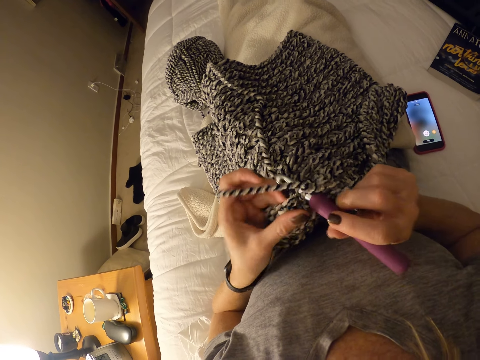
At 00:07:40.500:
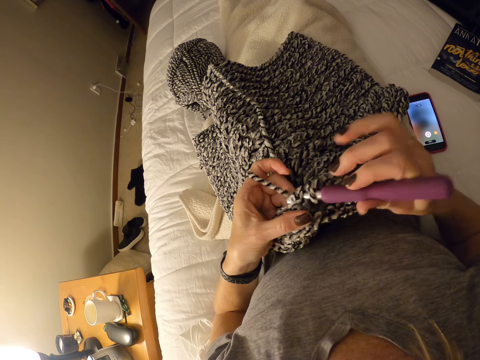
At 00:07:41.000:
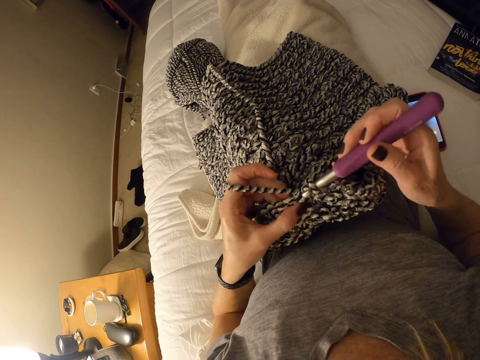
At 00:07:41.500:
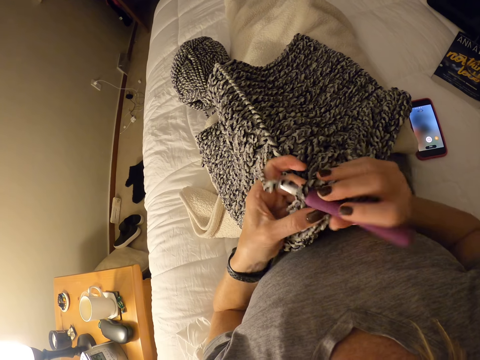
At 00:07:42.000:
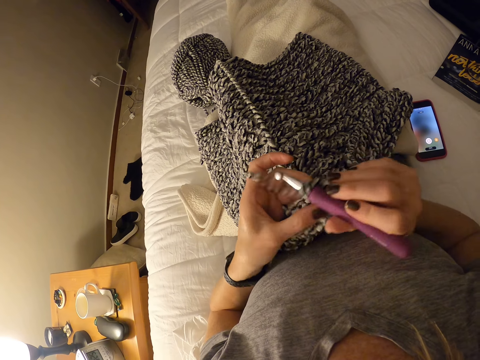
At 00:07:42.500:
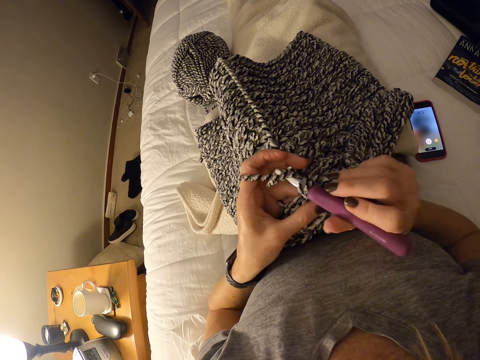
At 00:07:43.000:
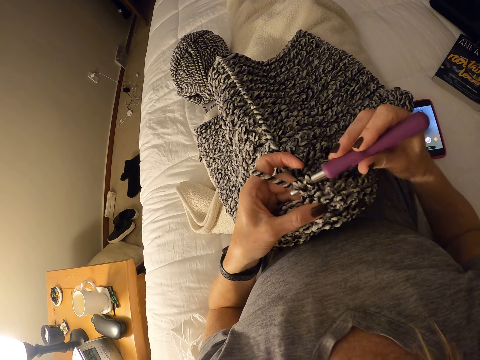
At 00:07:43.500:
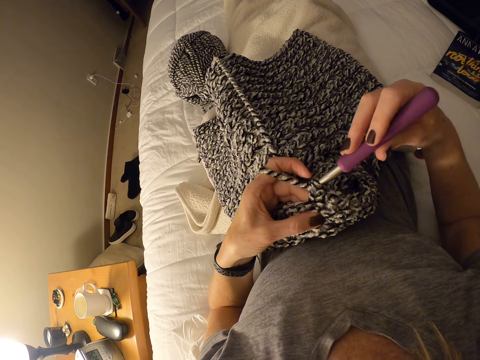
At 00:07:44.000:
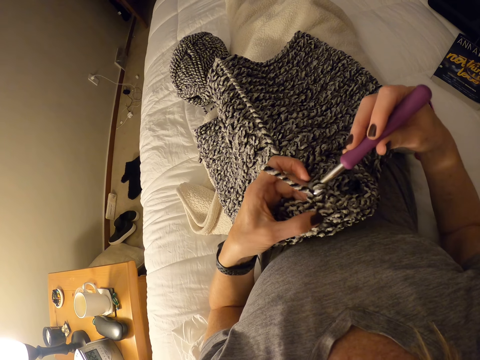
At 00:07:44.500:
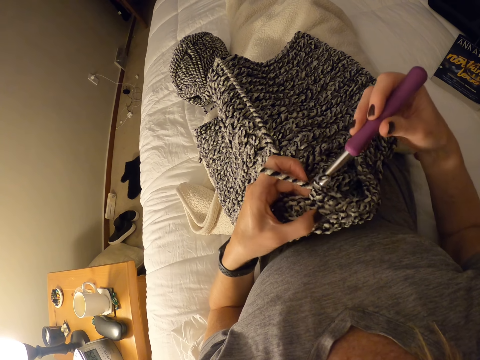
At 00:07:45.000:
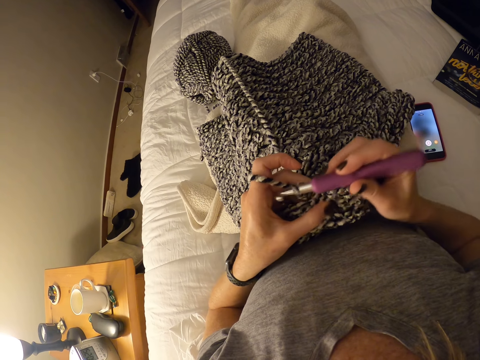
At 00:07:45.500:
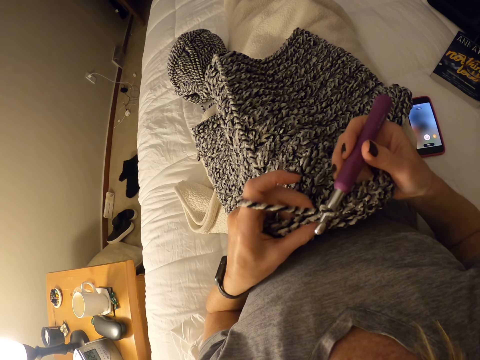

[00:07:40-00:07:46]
The camera wearer interlocks loops of yarn with a crochet hook.

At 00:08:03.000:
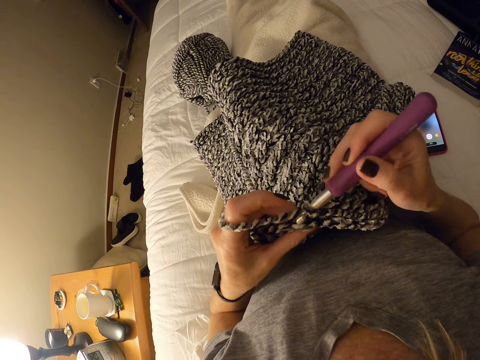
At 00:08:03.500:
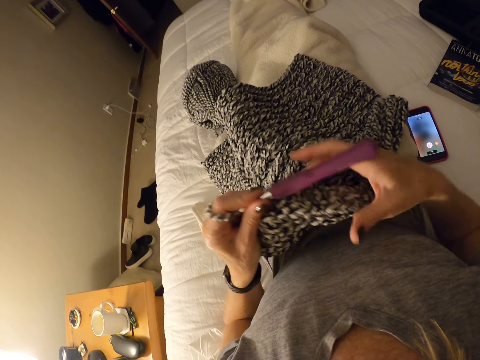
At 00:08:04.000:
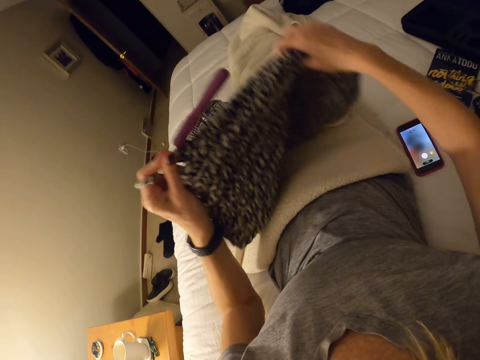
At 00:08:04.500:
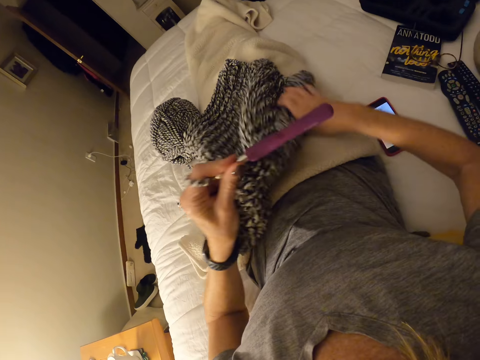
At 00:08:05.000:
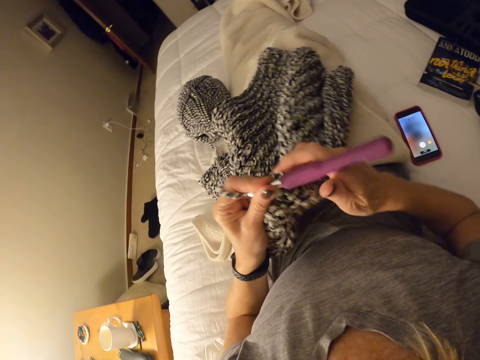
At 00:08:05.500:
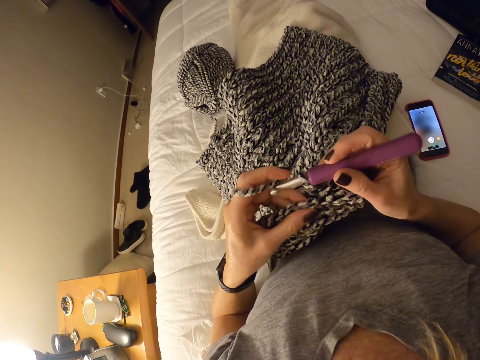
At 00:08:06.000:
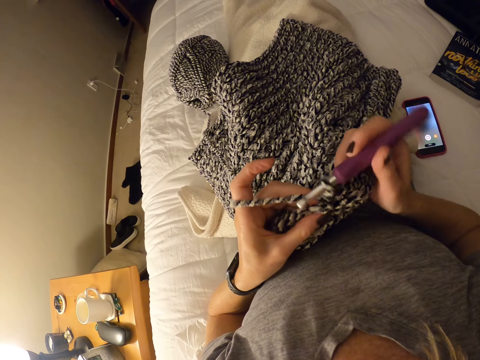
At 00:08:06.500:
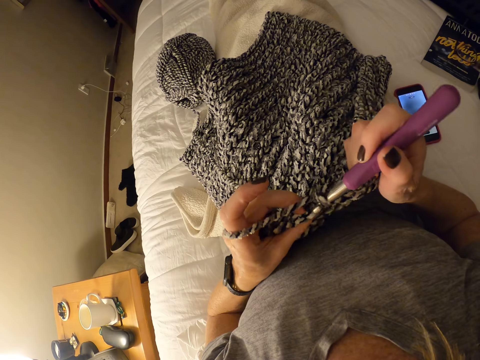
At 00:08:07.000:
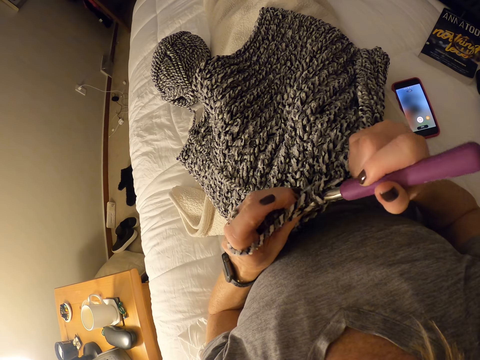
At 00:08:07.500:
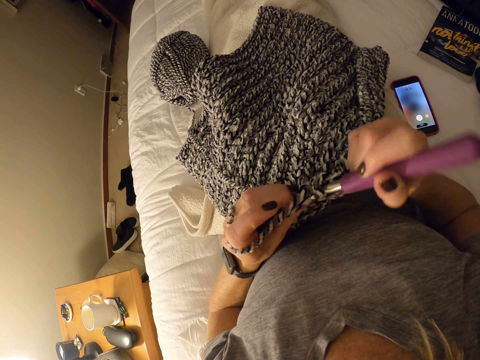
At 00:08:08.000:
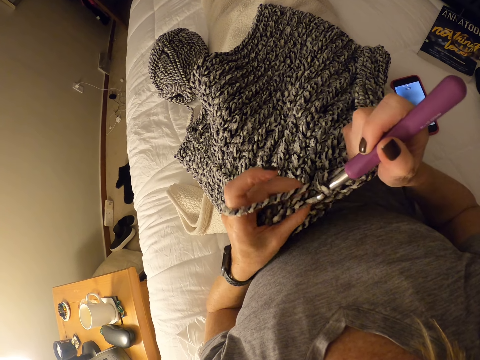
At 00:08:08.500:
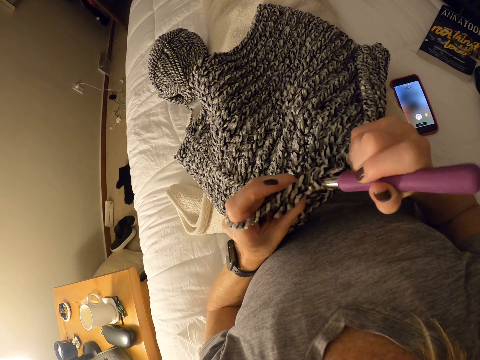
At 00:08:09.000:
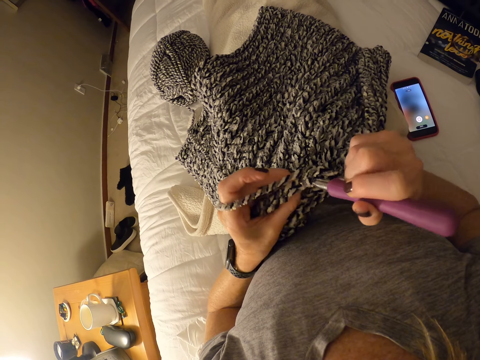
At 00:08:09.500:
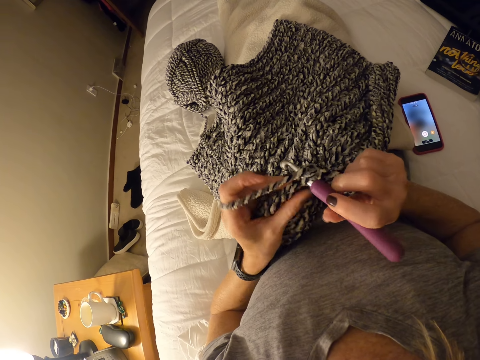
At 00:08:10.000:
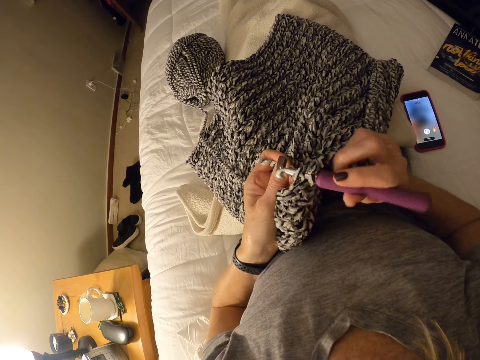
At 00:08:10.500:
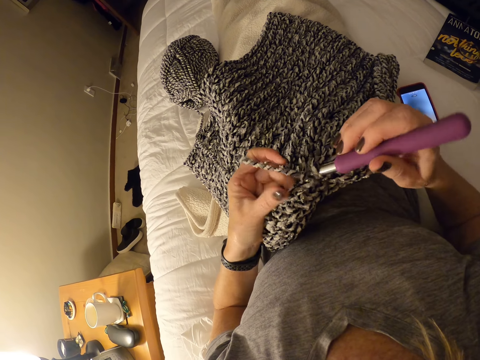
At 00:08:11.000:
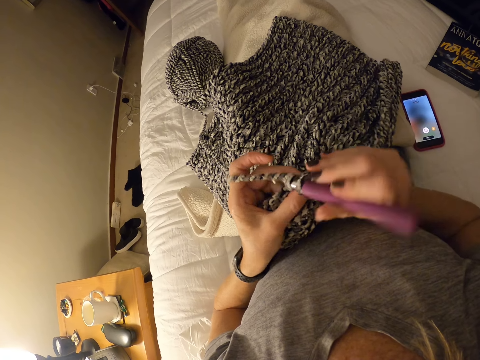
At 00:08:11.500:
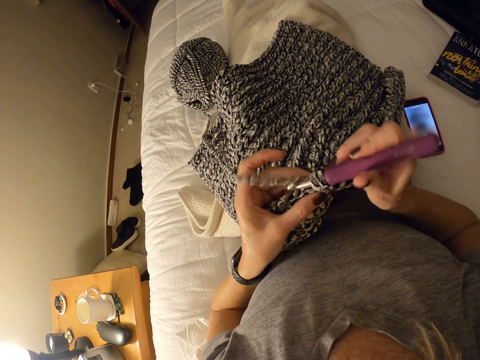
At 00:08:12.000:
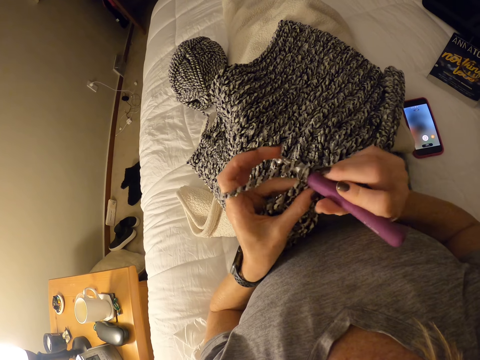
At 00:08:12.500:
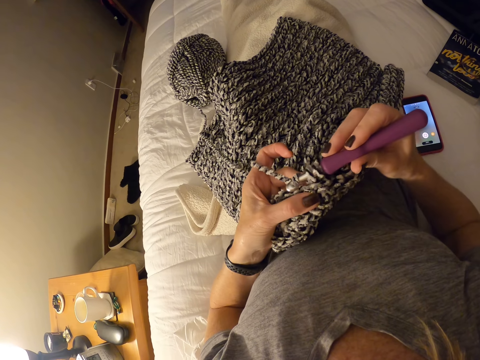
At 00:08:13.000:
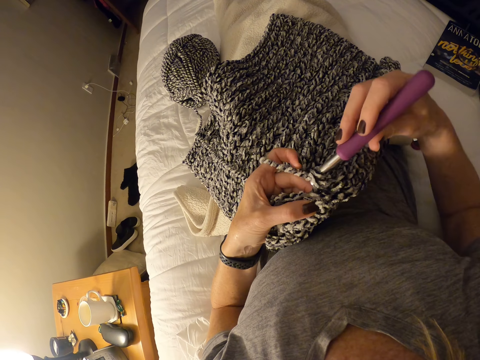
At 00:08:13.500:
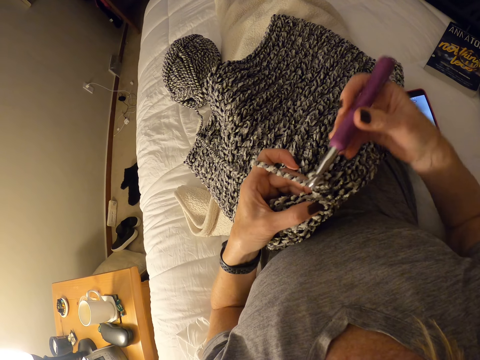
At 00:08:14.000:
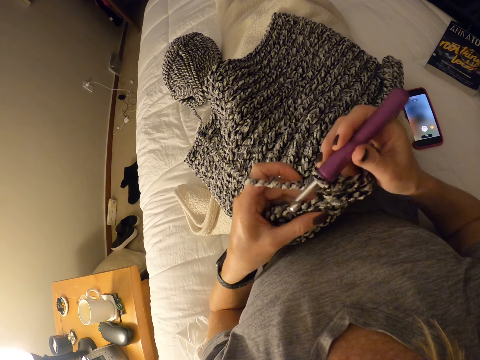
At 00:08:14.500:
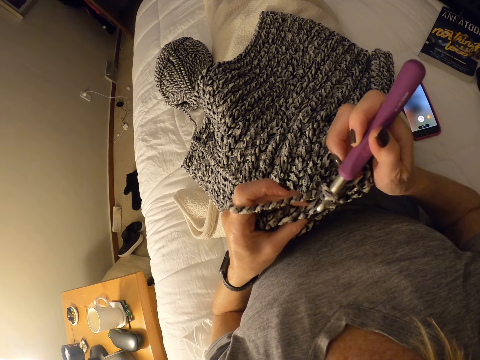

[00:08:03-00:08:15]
The camera wearer lifts up the fabric. She stretches the garment with her hand. She drops the fabric. She interlocks the thread using a crochet hook. She interlocks loops of yarn with the crochet hook.

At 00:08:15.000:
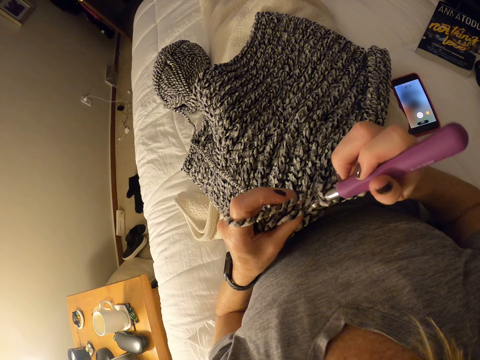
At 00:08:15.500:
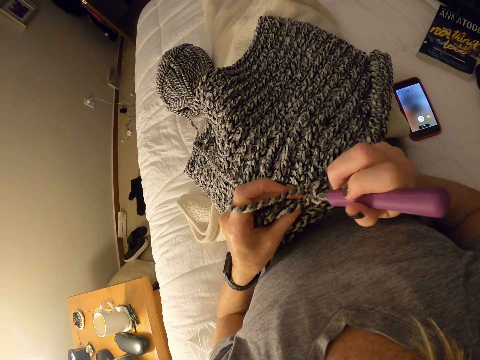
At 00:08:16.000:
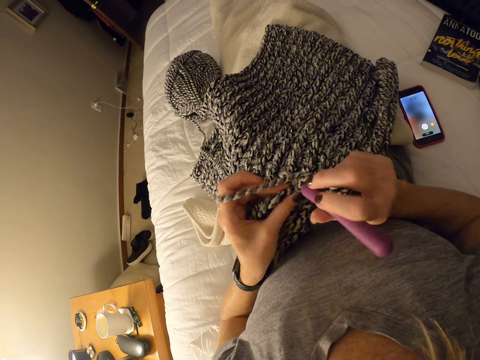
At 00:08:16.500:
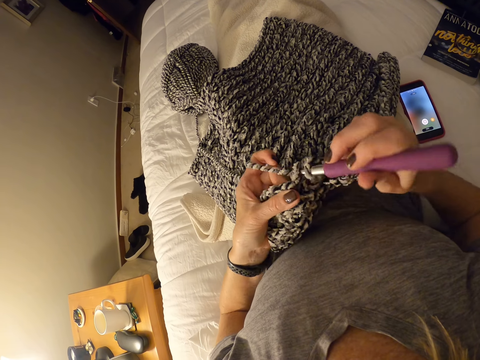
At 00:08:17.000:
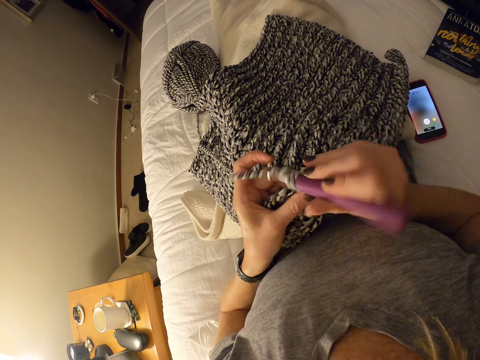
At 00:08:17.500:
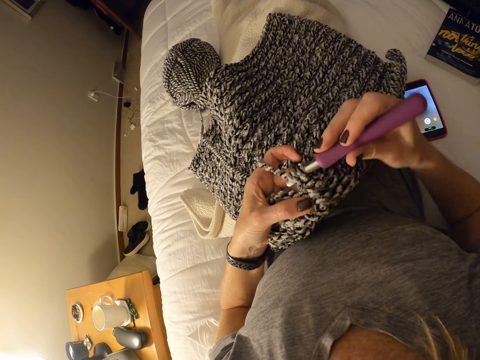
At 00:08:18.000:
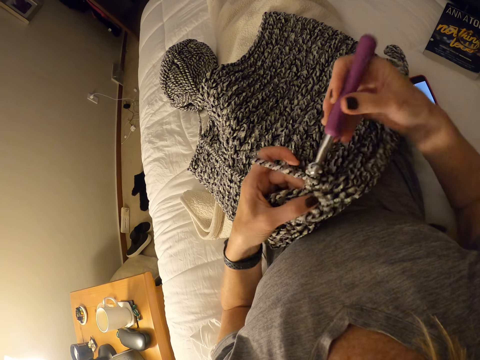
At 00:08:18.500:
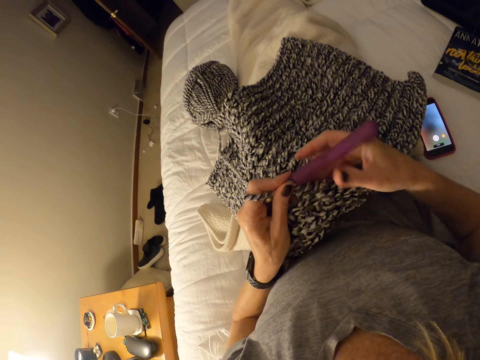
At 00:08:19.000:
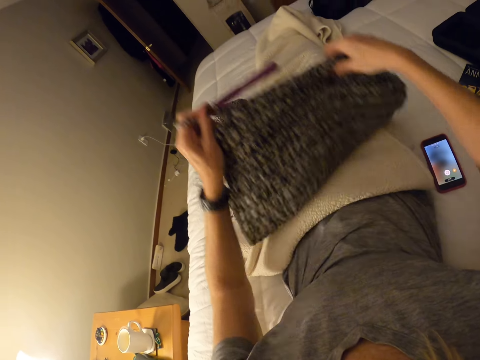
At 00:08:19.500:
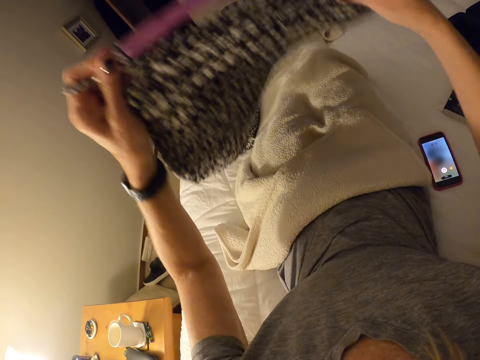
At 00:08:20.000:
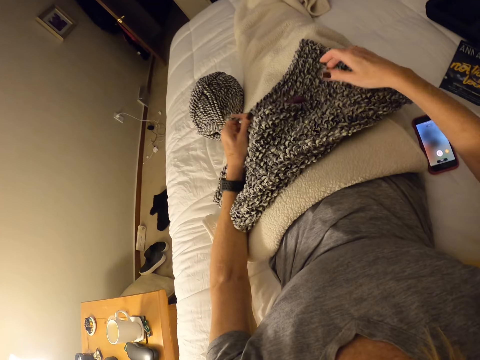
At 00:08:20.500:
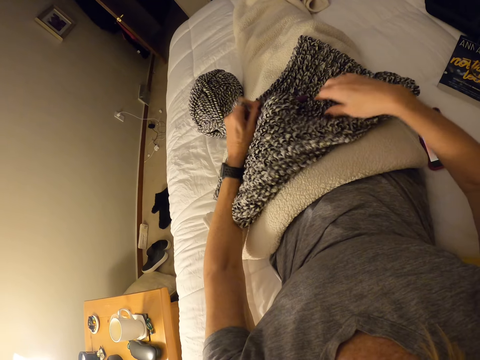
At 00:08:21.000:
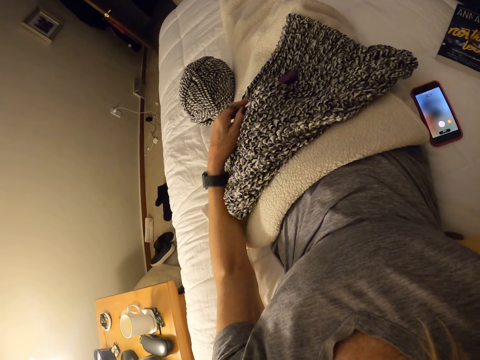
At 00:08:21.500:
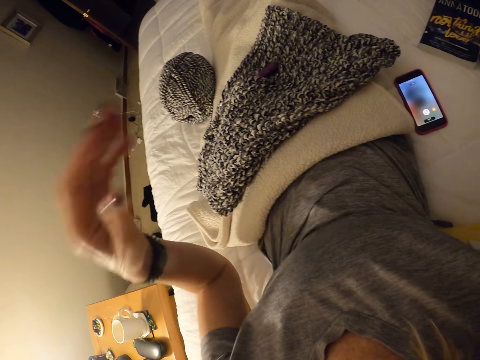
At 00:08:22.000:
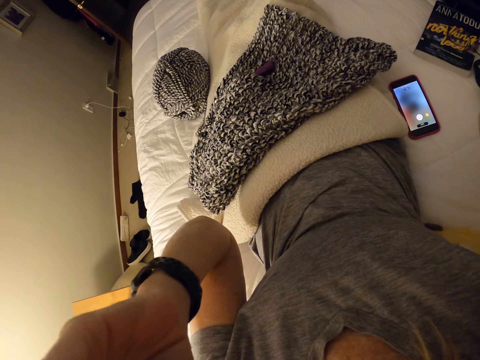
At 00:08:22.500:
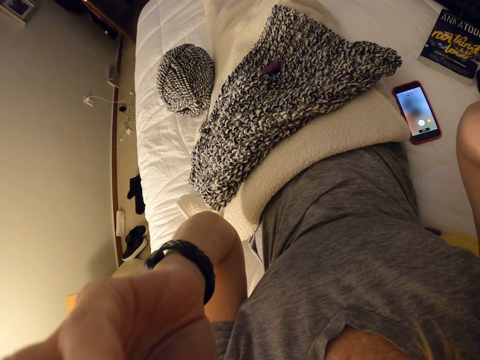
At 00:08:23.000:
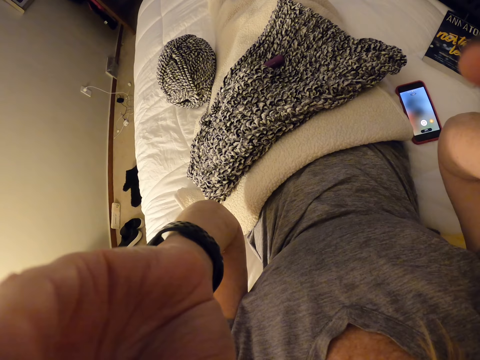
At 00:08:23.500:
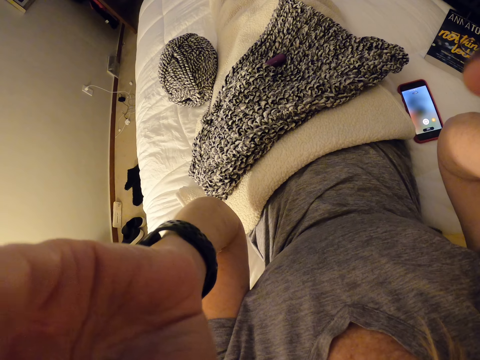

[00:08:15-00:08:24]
The camera wearer stretches the garment with her hand. She lifts up the fabric. She drops the fabric. She puts the garment on her lap. She adjusts the camera. She raises her hands.
